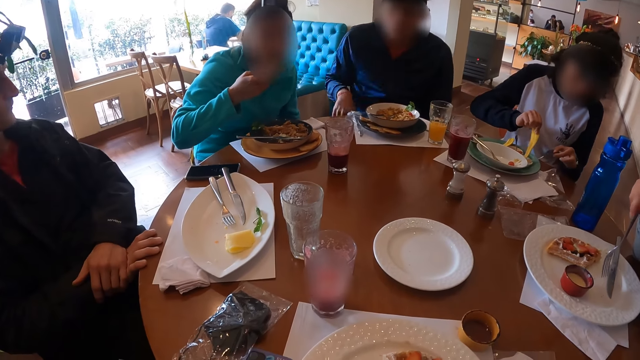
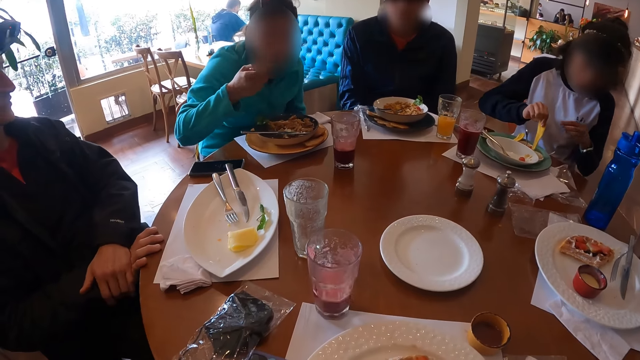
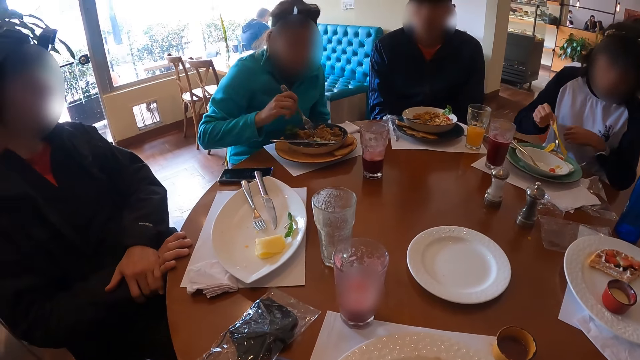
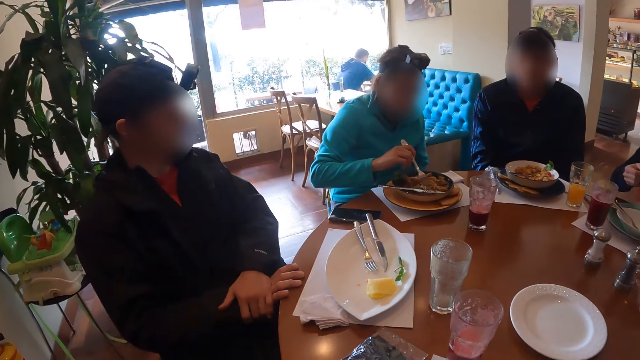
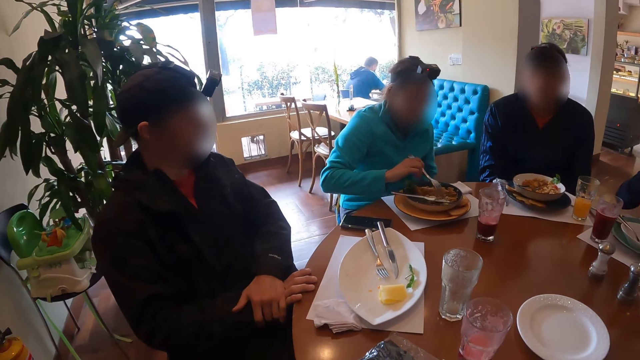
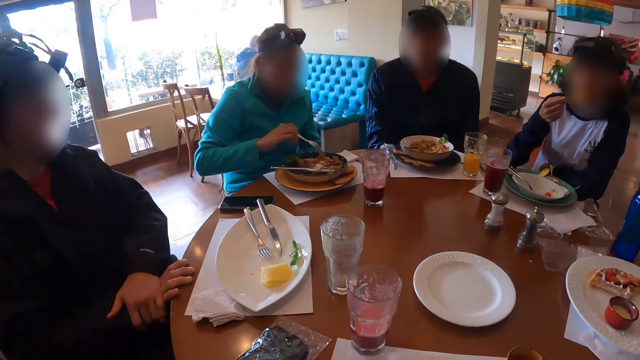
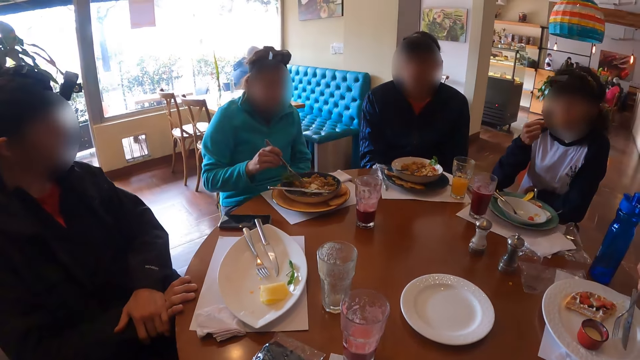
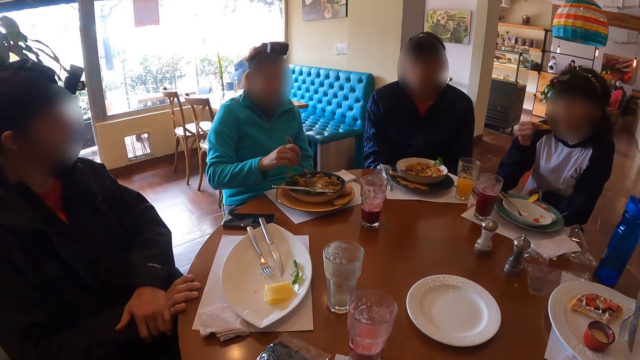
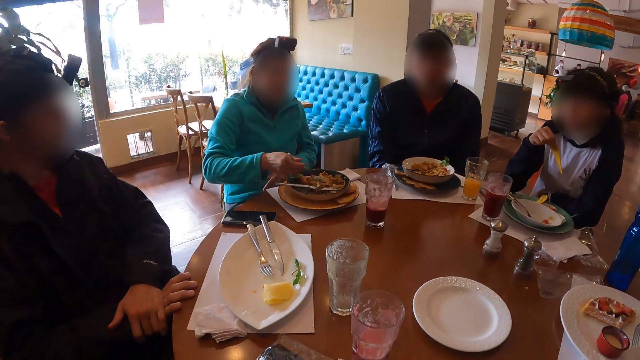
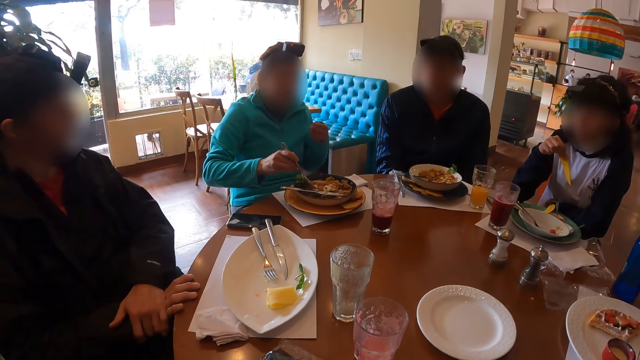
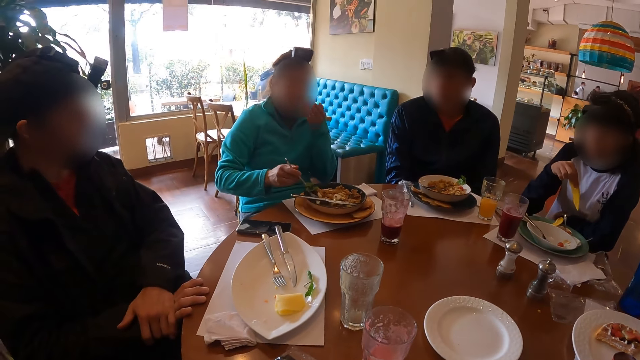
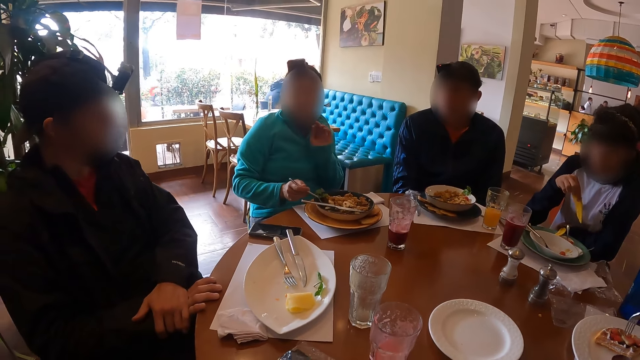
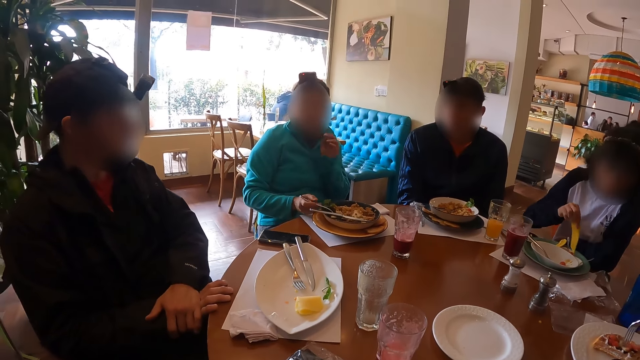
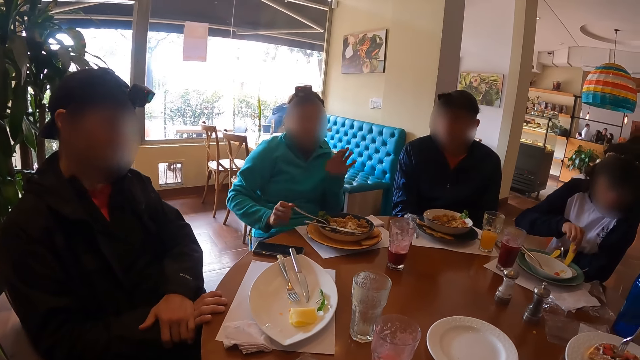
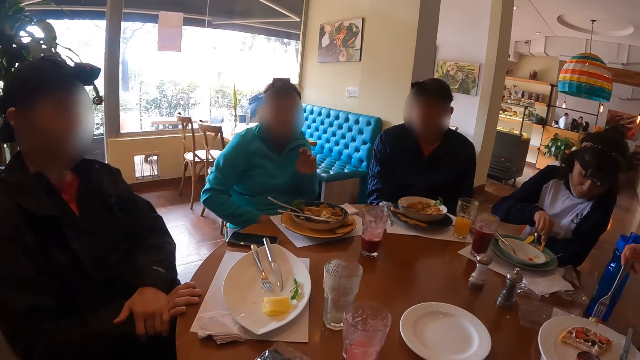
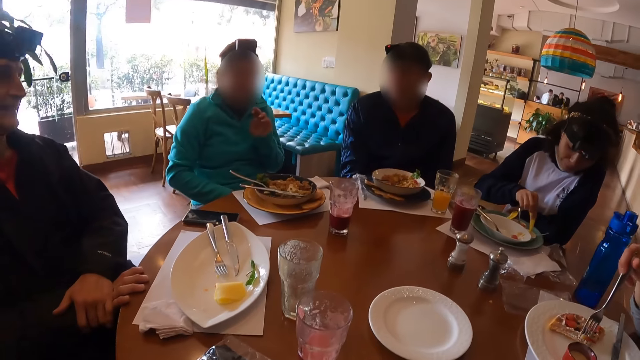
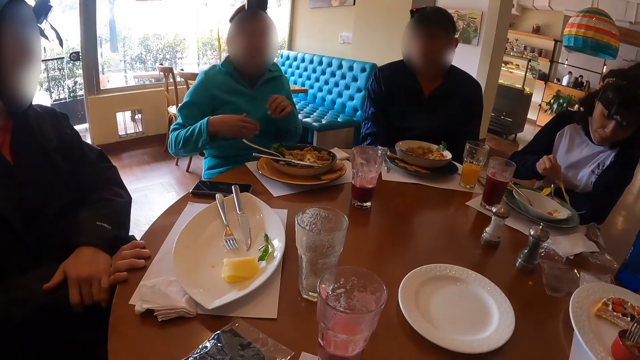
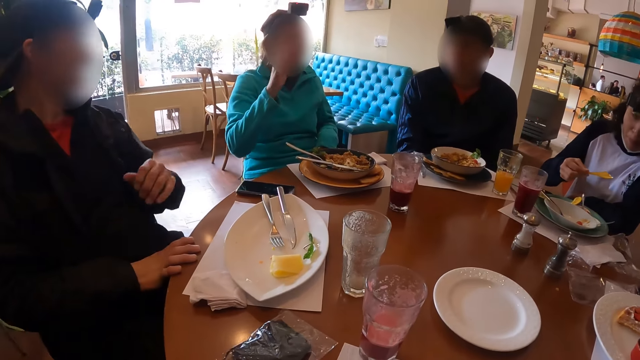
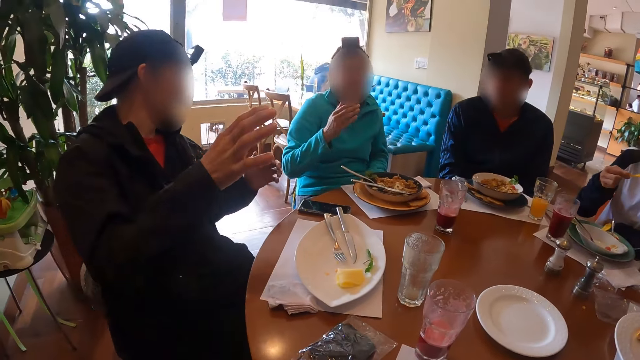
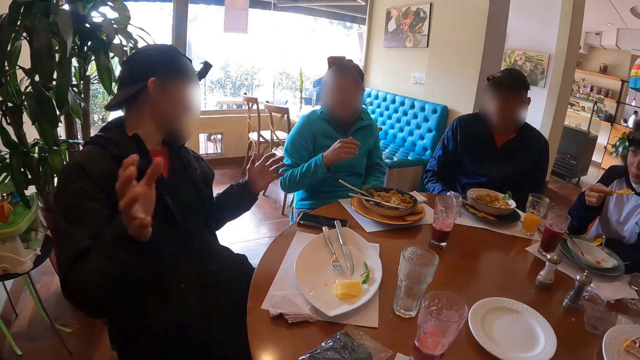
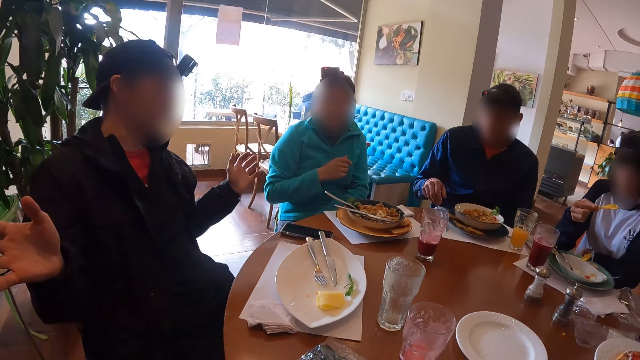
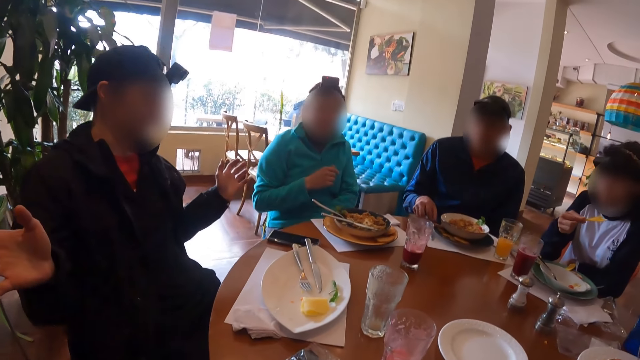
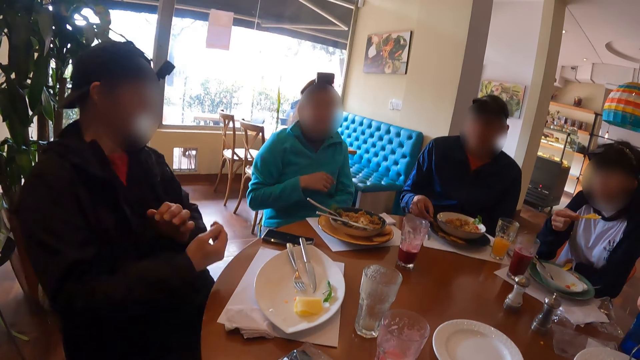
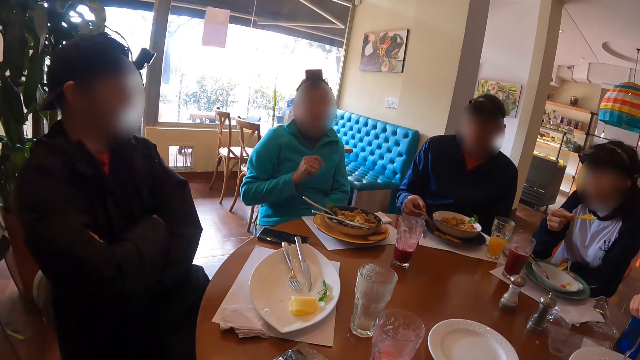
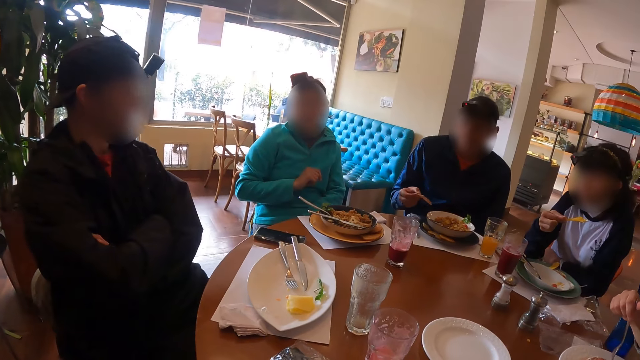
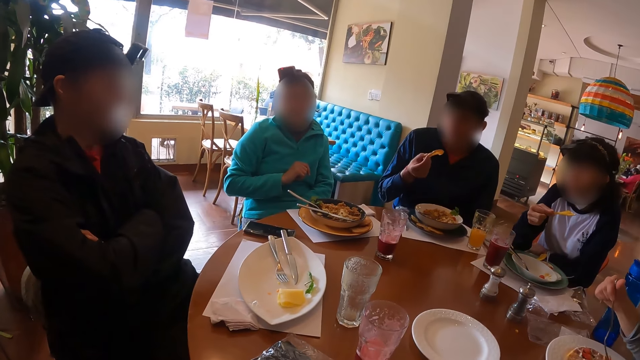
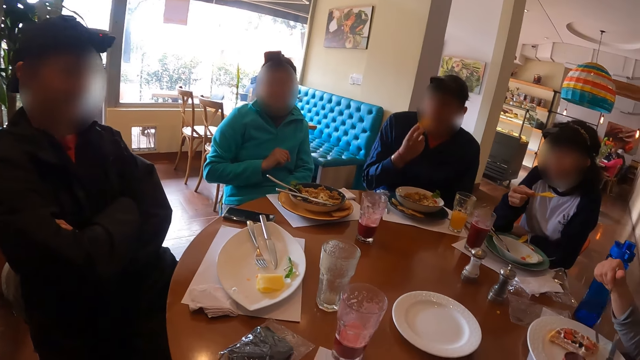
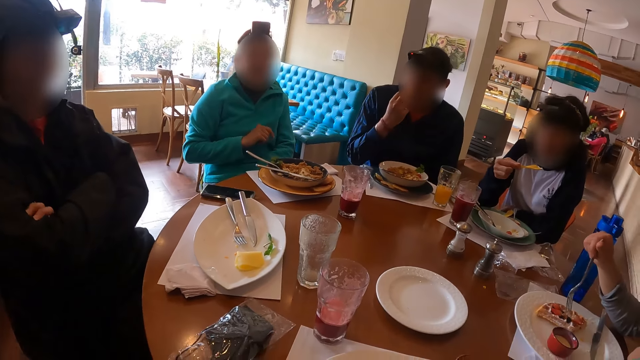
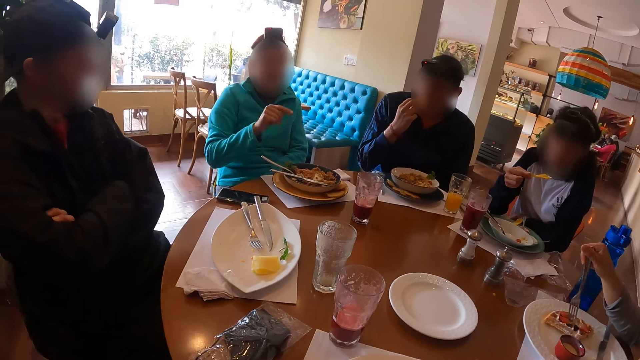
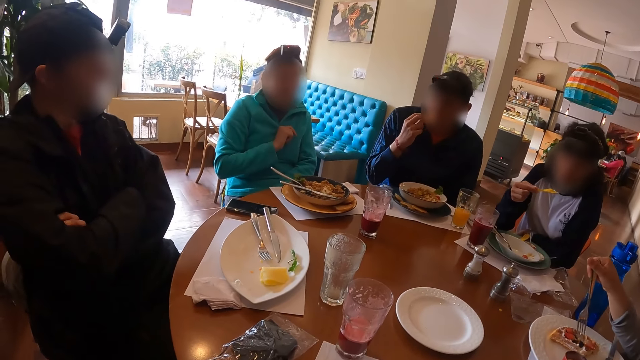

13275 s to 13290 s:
A man eats pizza from the plate with the fork in his right hand. A woman eats the potato chip with her right hand. The man drops the fork on the plate with his right hand. The woman dips the potato chip into the sauce with her right hand. Another man picks chips from the table with his right hand.

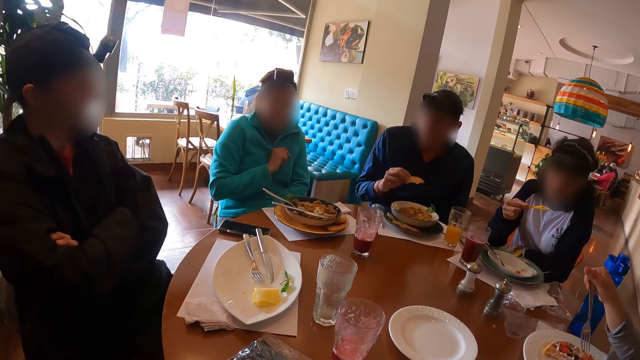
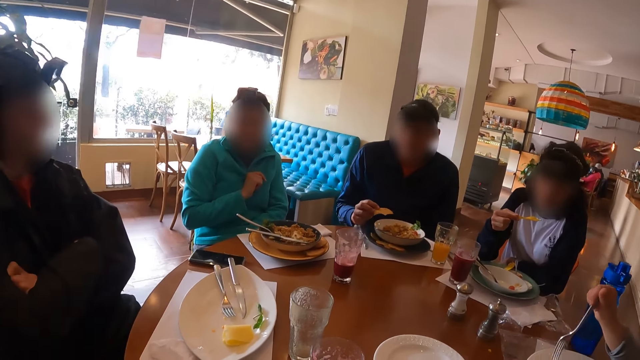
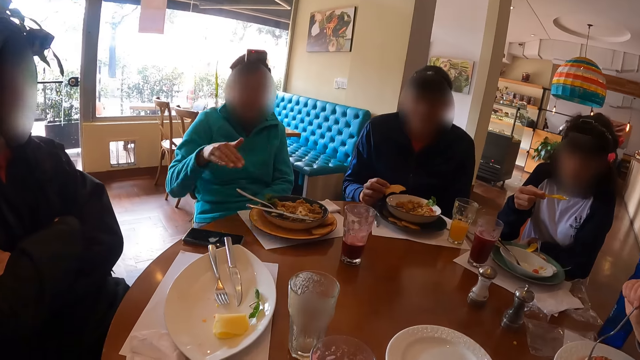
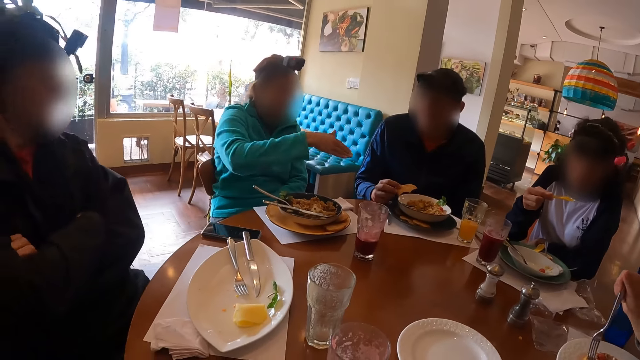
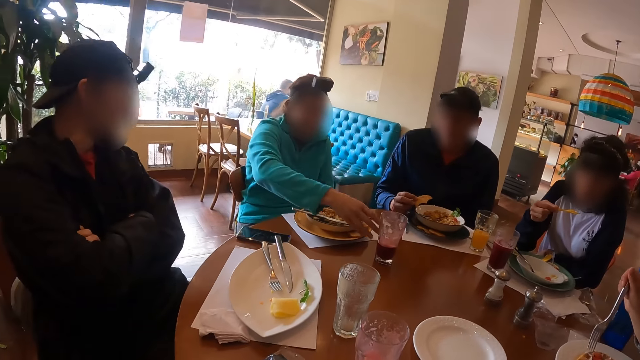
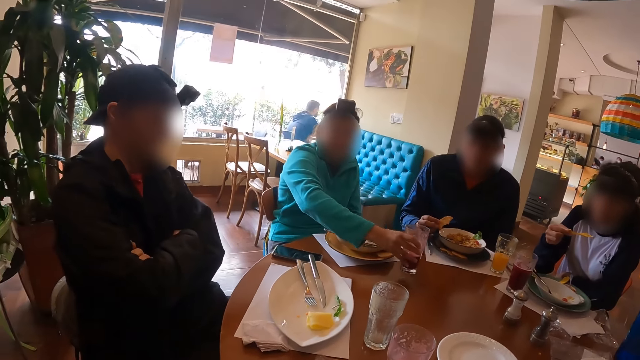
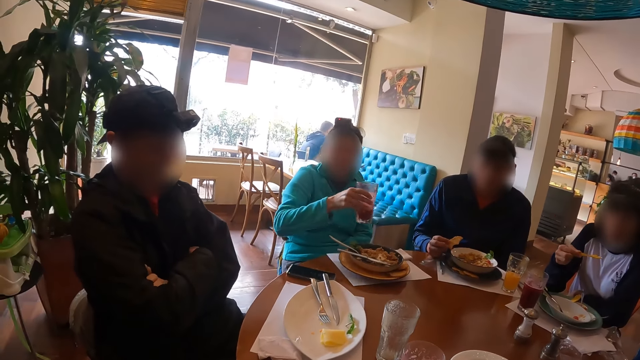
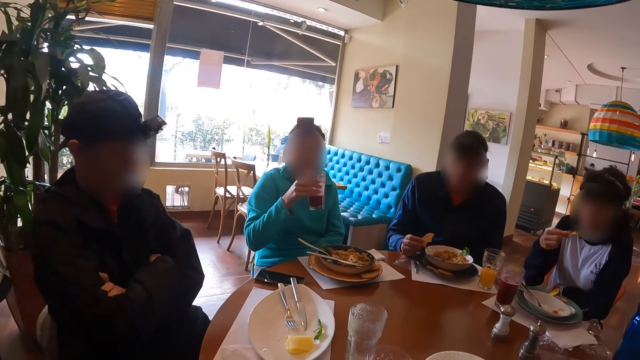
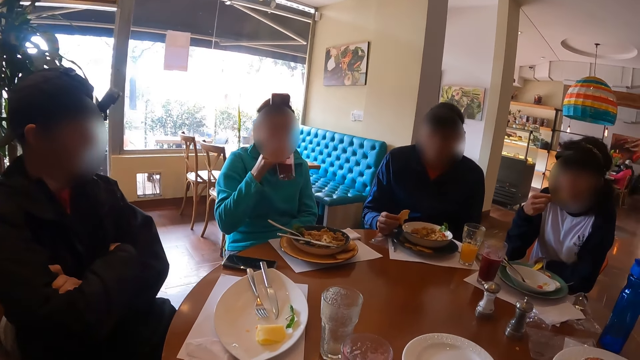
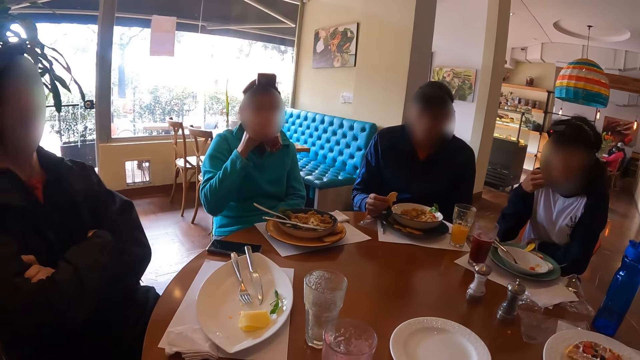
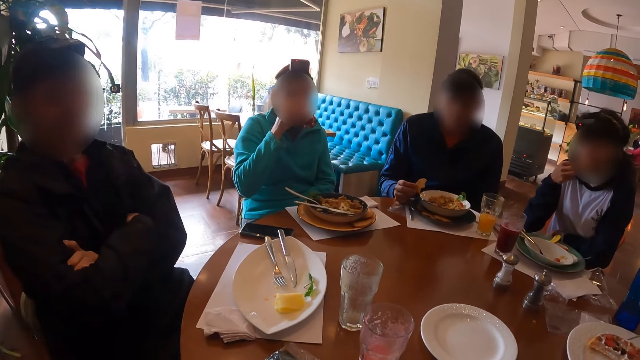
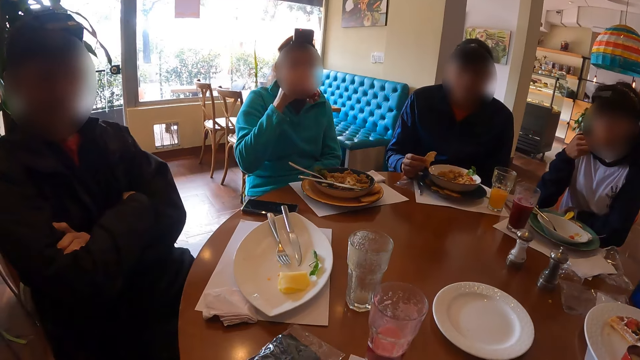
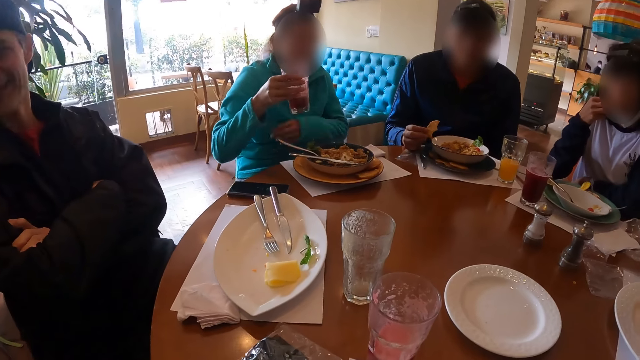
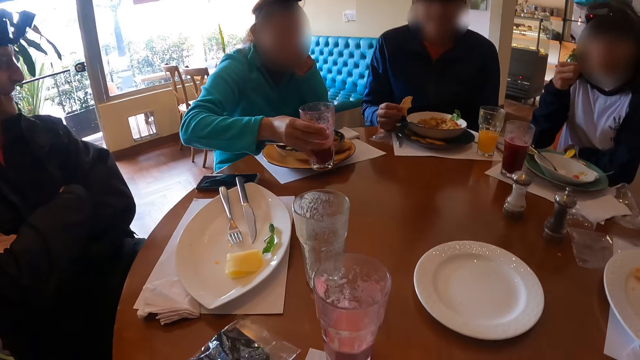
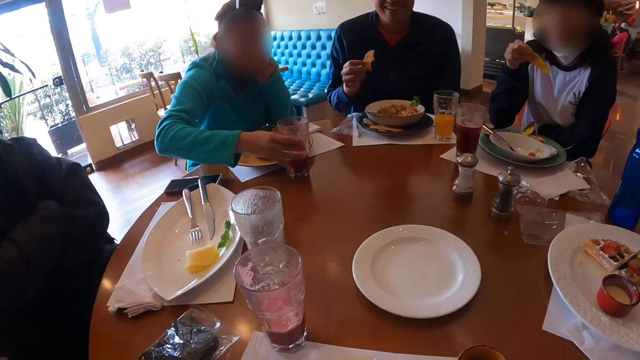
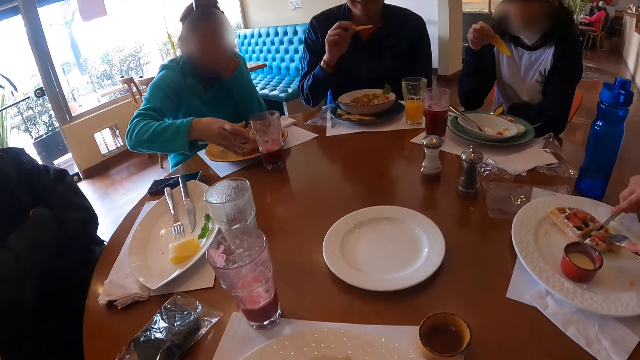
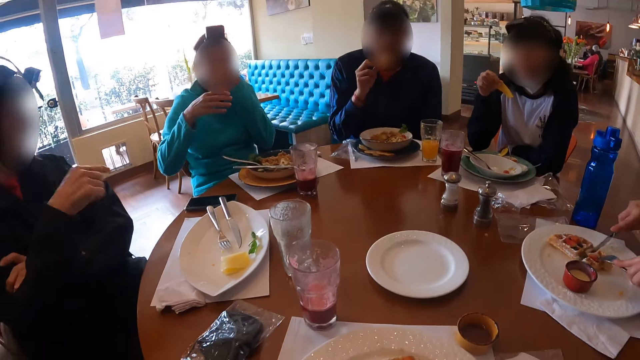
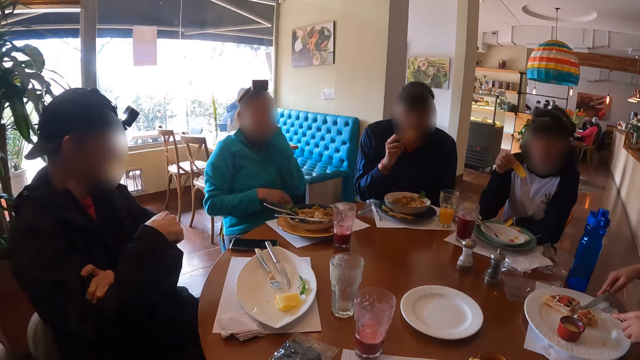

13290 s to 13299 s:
A man picks a cup from the table with his right hand. A woman eats the potato chip with her right hand. The man drops the cup on the table with his right hand. Another woman slices egg on the plate with the knife in her right hand.
